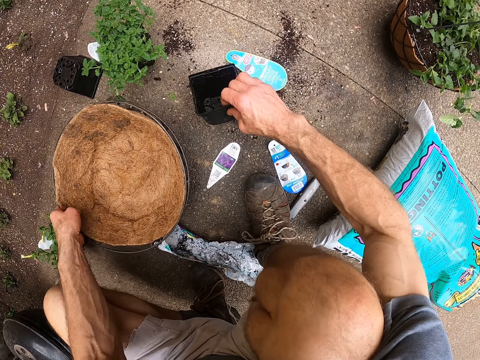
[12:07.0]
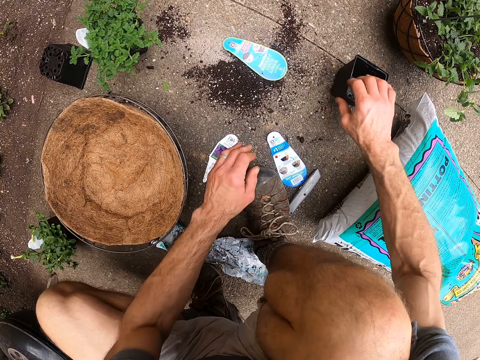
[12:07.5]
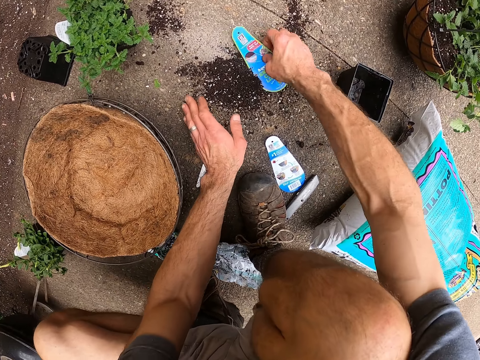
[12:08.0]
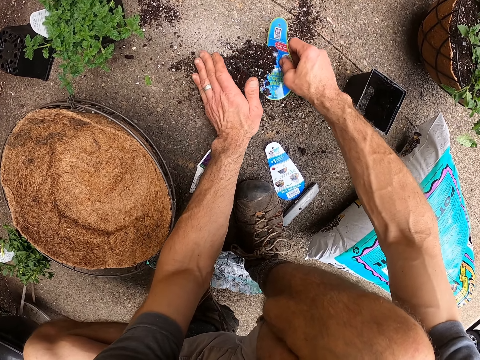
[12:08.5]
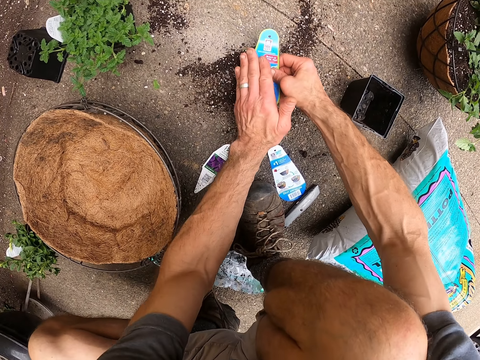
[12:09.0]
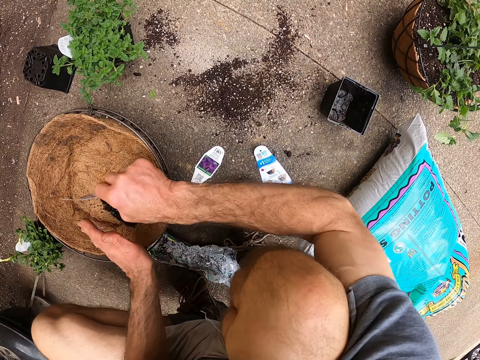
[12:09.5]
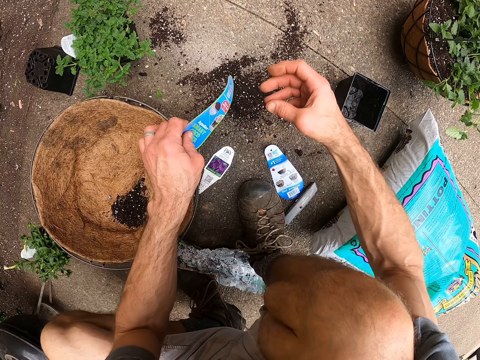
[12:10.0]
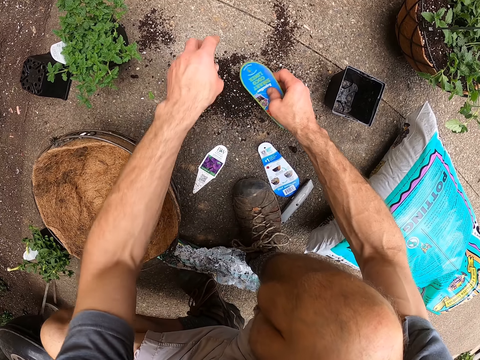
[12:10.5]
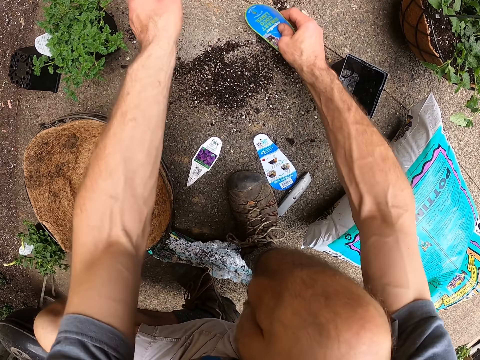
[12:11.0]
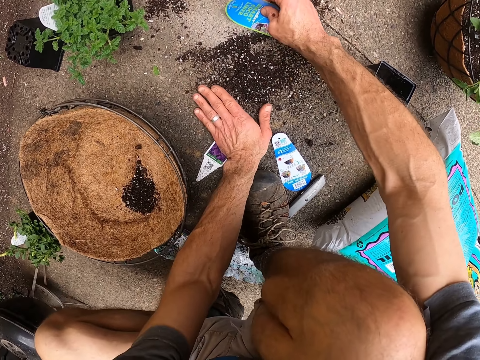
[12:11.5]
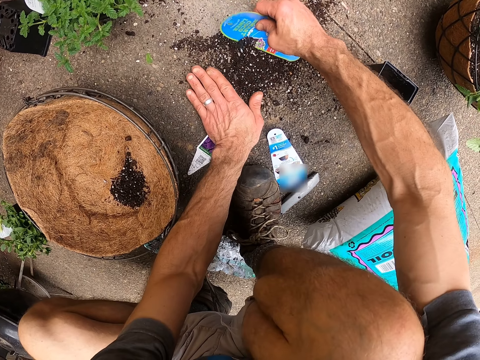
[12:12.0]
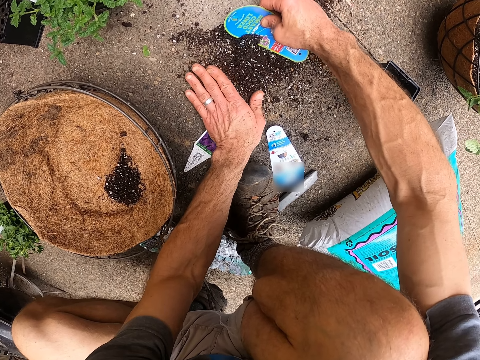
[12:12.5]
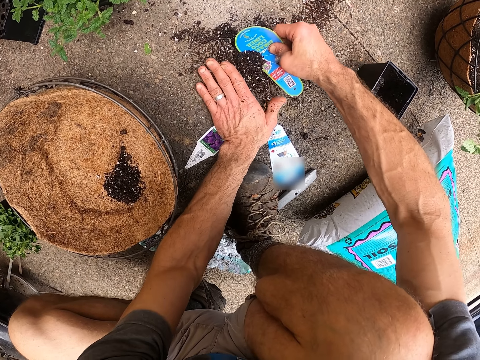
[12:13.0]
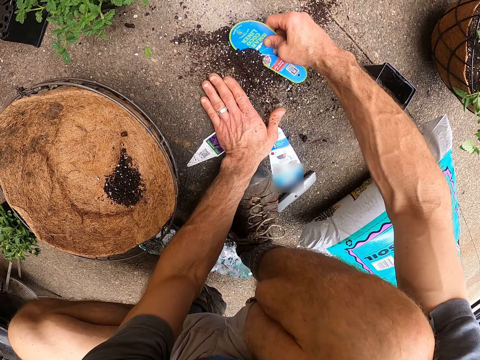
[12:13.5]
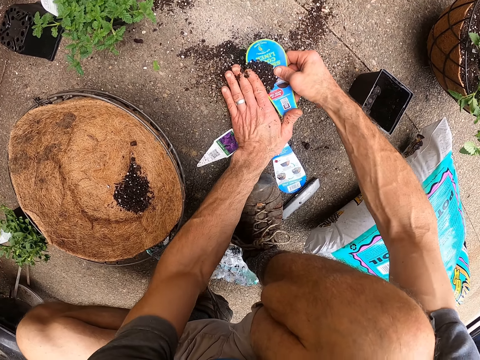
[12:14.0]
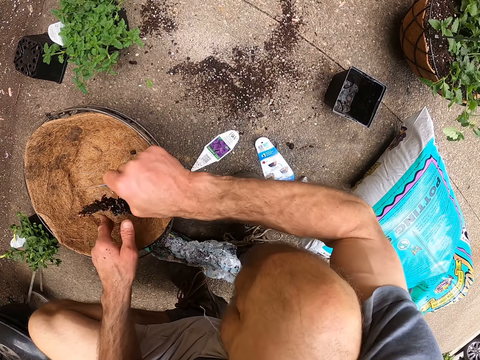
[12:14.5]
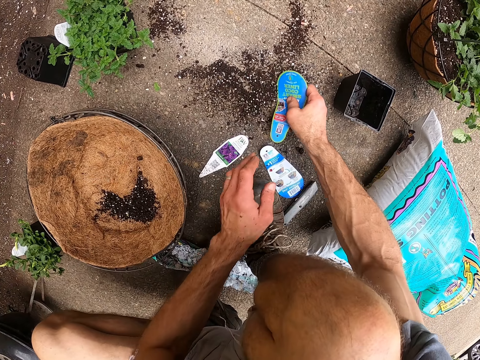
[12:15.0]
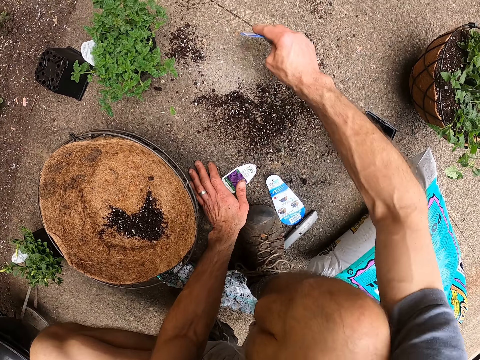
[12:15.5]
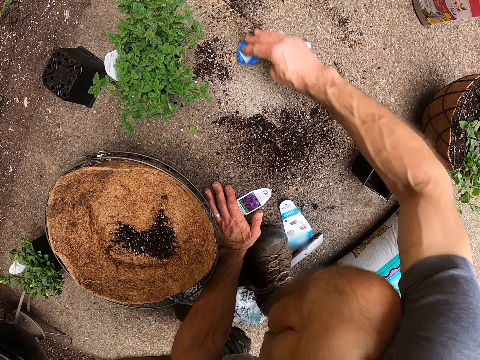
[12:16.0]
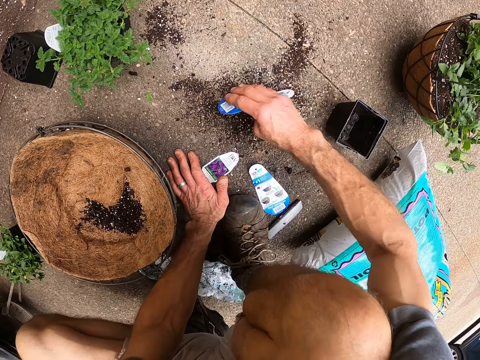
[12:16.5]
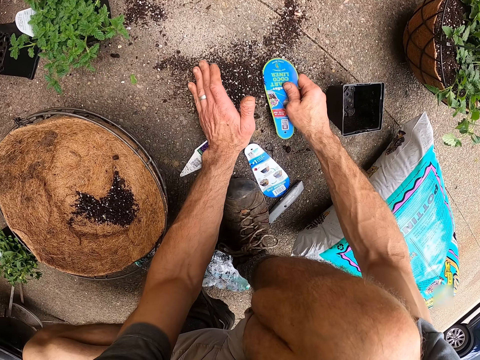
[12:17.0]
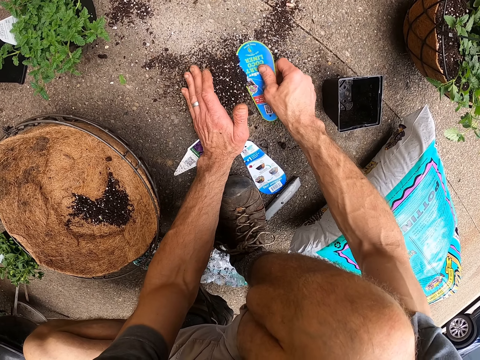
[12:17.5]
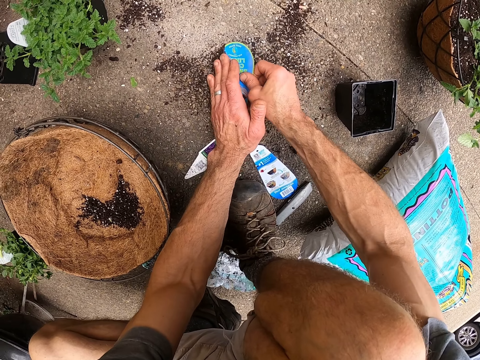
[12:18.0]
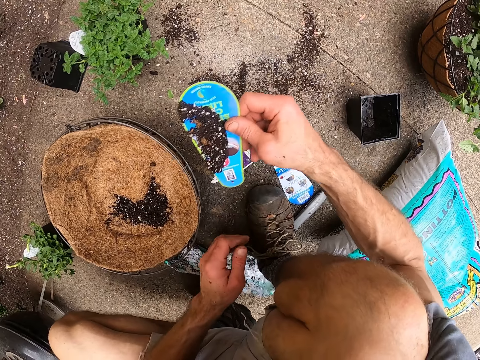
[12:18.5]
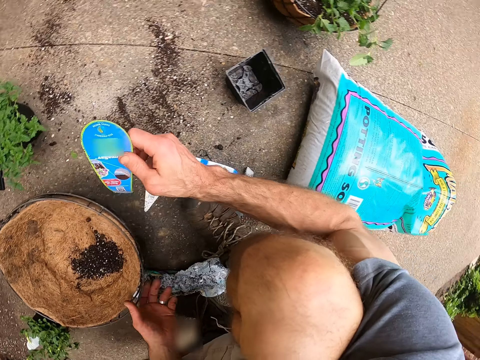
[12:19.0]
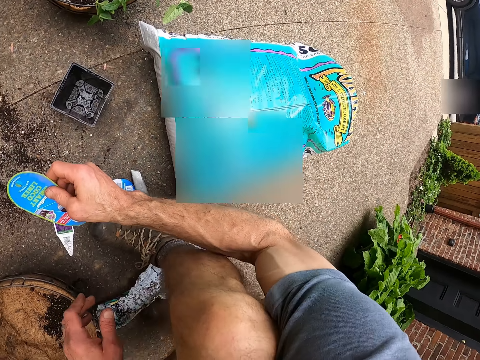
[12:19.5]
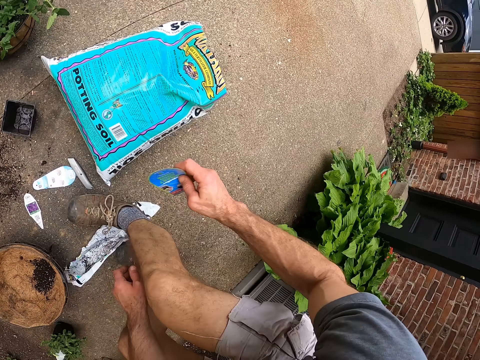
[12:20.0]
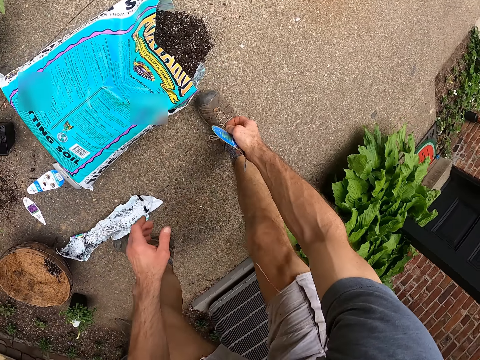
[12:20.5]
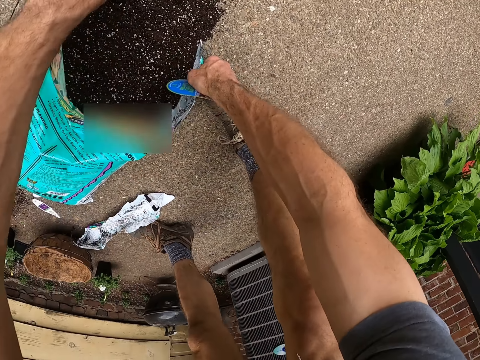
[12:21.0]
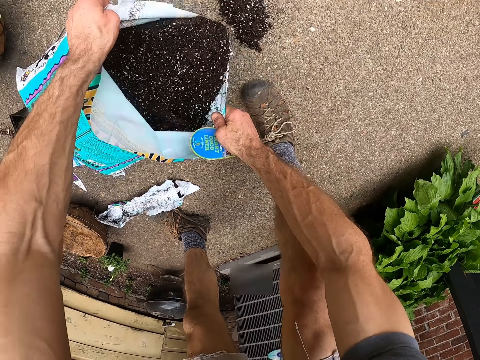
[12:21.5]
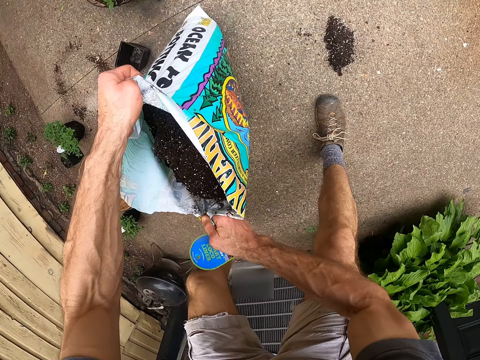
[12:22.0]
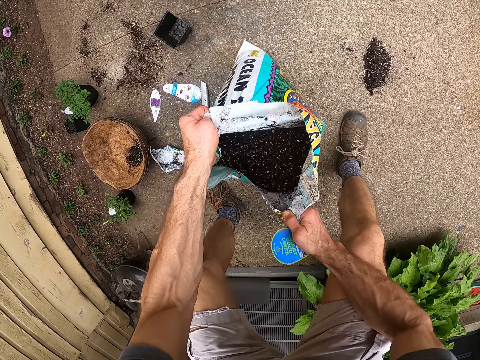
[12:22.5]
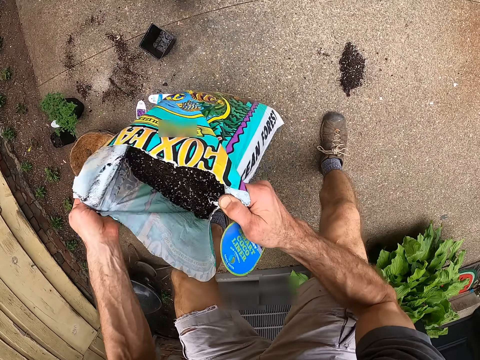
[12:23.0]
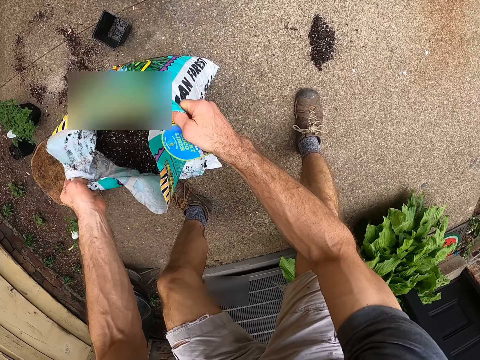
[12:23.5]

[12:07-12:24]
The camera wearer shifts the plant hanger aside on the floor. He takes an empty small pot on the floor. He places the small pot on the floor. He takes a tag on the floor. He packs the soil on the floor with his left hand and the tag. He pours the soil in the raffia pot in the plant hanger. He packs the soil on the floor with his left hand and the tag. He pours the soil in the raffia pot in the plant hanger. He packs the soil on the floor with his left hand and the tag. He pours the soil in the raffia pot in the plant hanger. He lifts the soil bag on the floor.

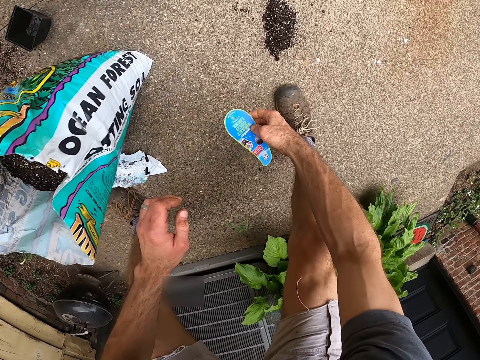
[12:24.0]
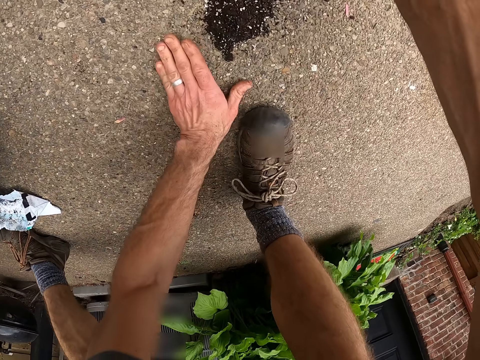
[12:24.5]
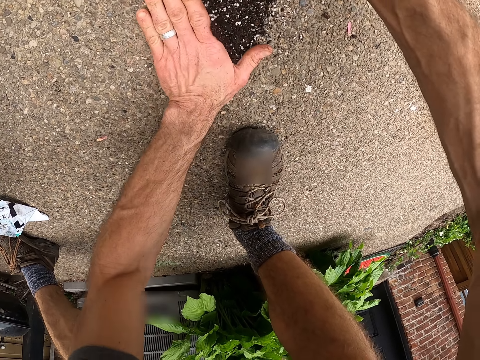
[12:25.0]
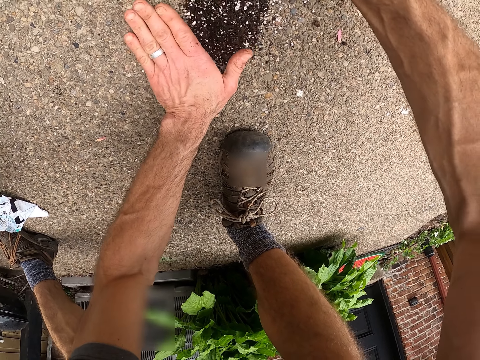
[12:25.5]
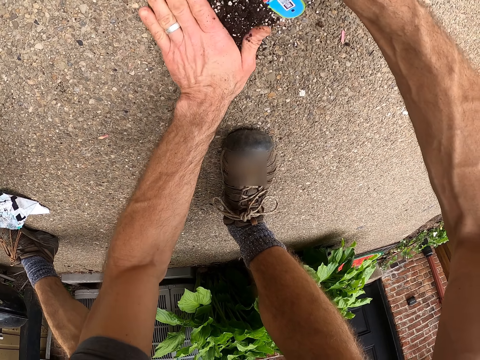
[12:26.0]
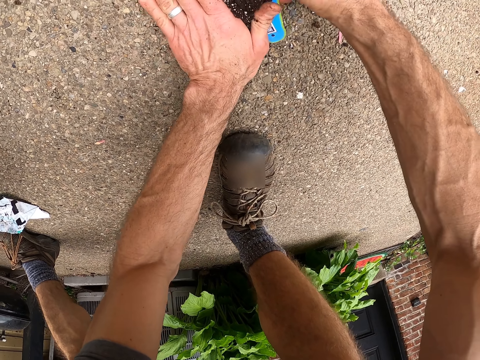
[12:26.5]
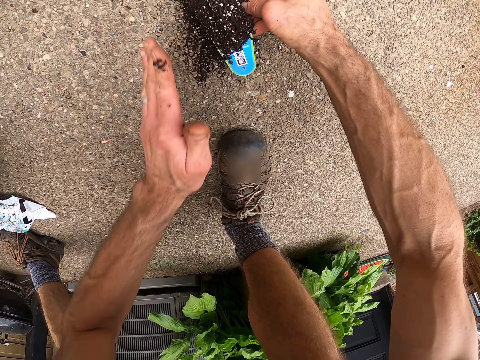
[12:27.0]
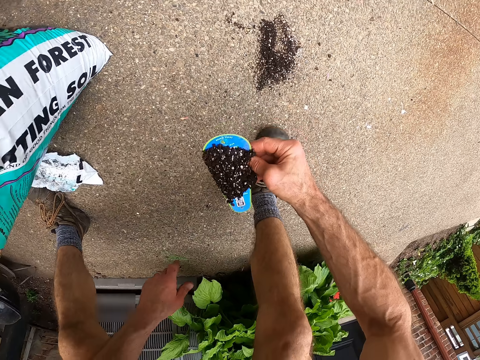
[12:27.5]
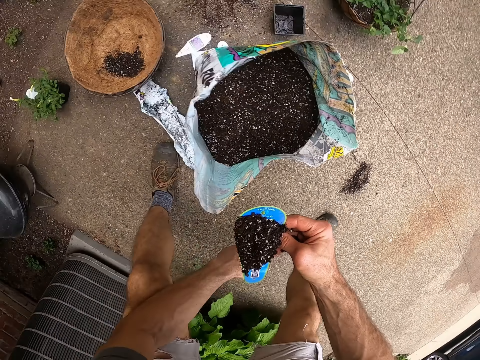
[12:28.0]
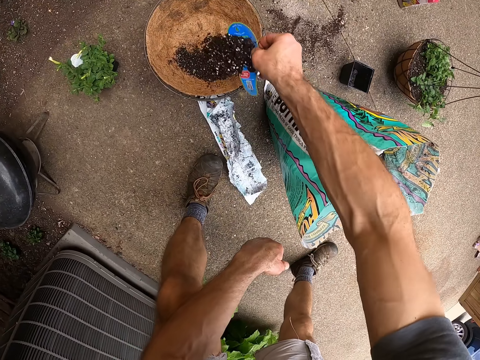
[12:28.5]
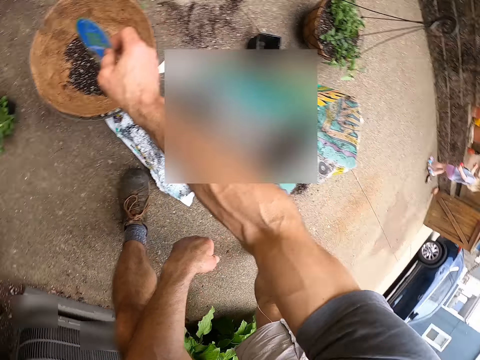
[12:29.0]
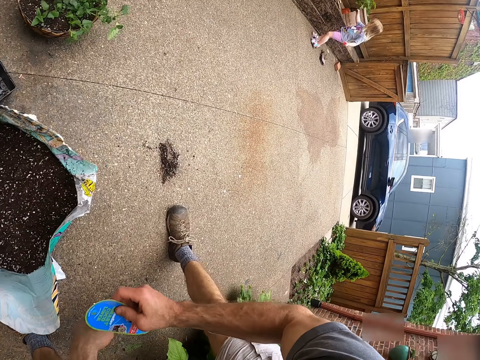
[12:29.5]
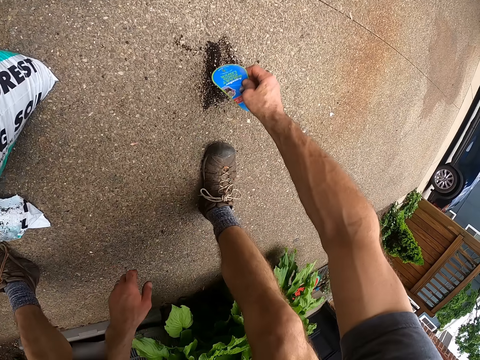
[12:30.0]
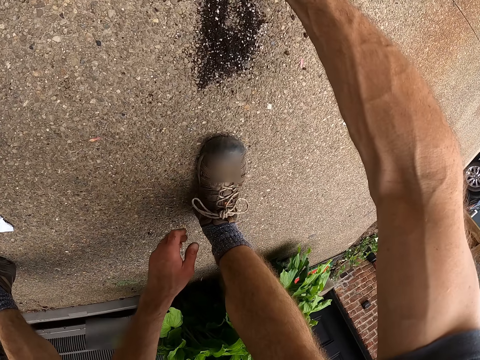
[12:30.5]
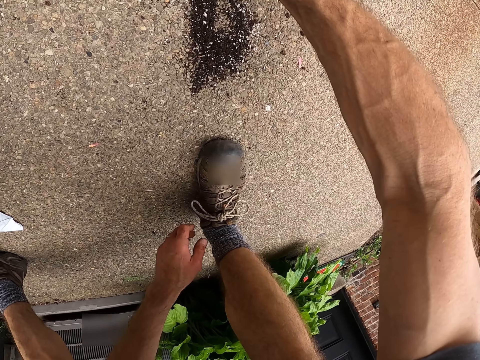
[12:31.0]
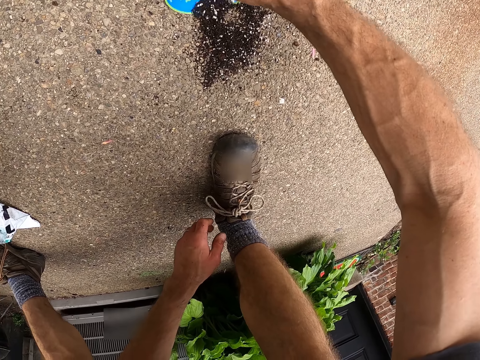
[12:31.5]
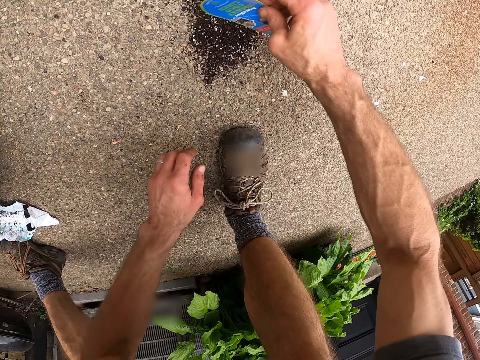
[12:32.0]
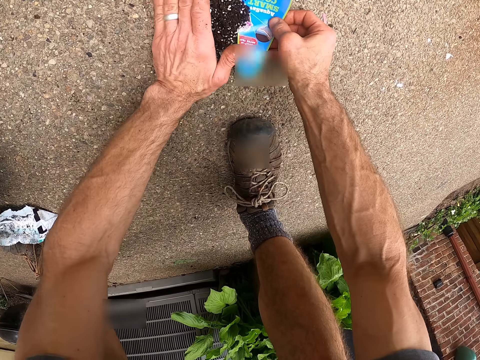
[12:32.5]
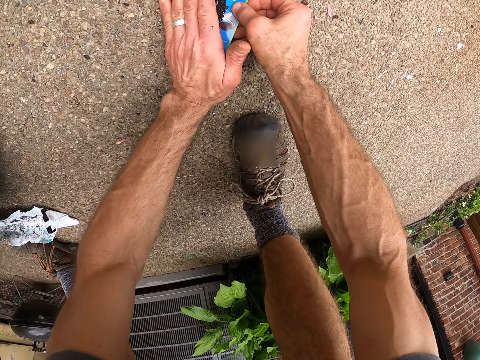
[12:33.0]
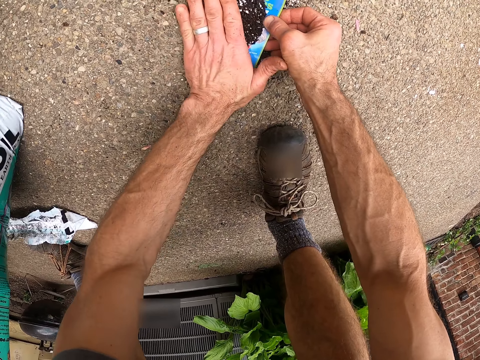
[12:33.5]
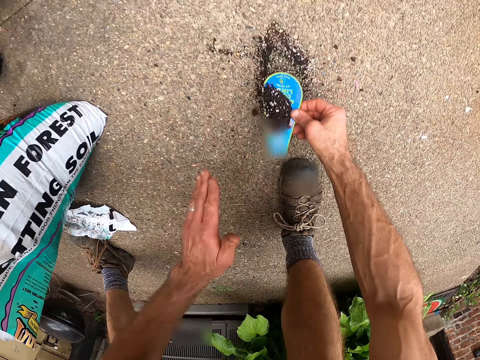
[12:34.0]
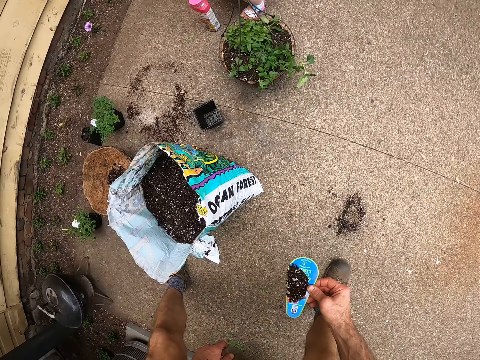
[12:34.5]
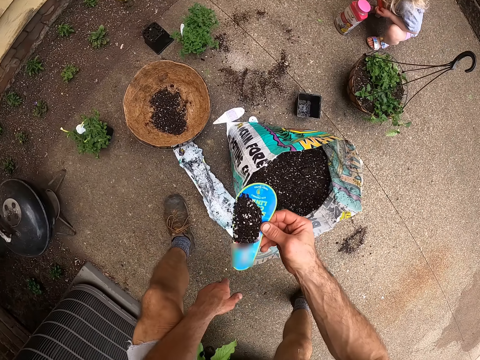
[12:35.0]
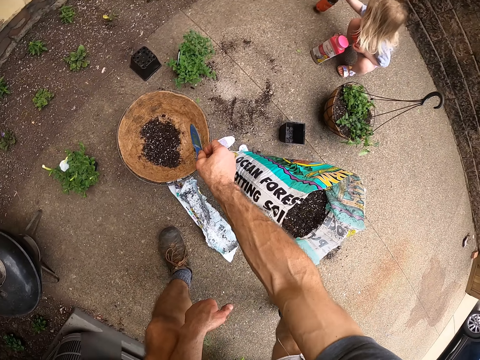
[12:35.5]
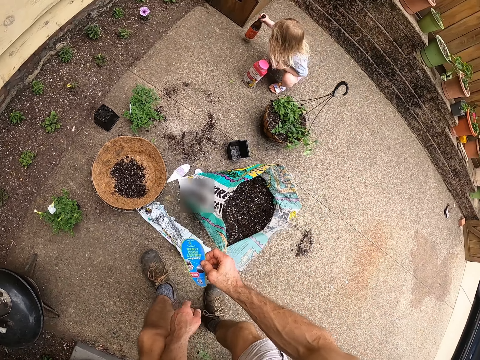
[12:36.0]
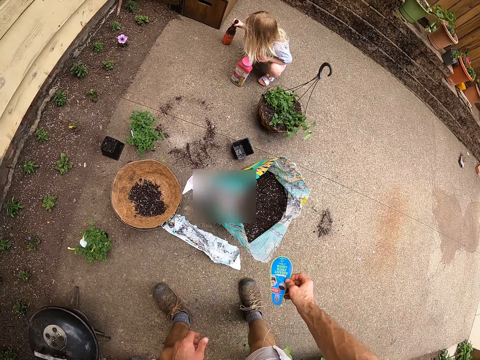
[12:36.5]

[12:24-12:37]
The camera wearer packs the soil on the floor with his left hand and the tag. He pours the soil in the raffia pot in the plant hanger. He packs the soil on the floor with his left hand and the tag. He pours the soil in the raffia pot in the plant hanger.
